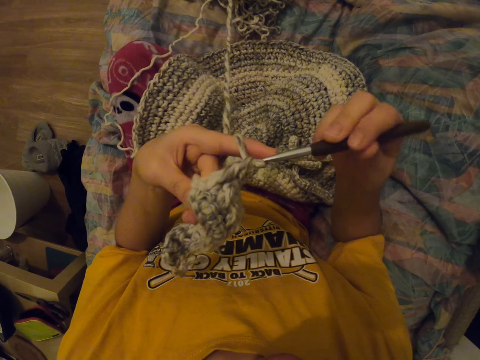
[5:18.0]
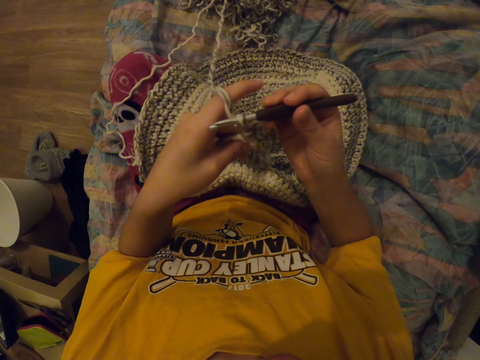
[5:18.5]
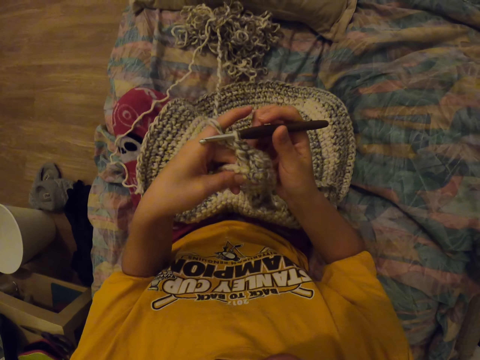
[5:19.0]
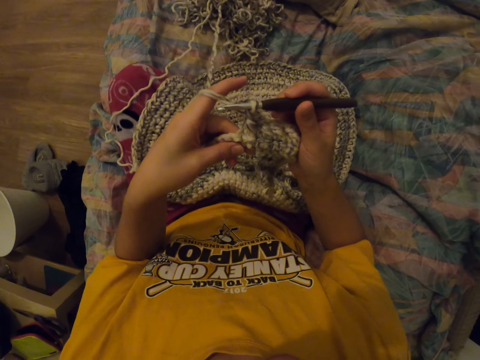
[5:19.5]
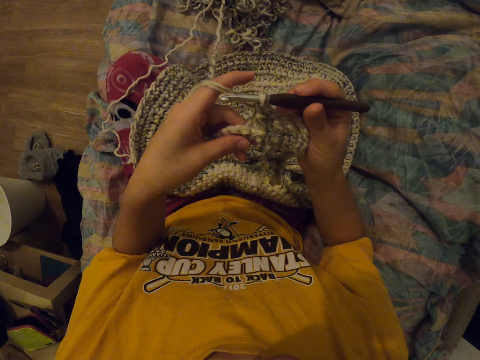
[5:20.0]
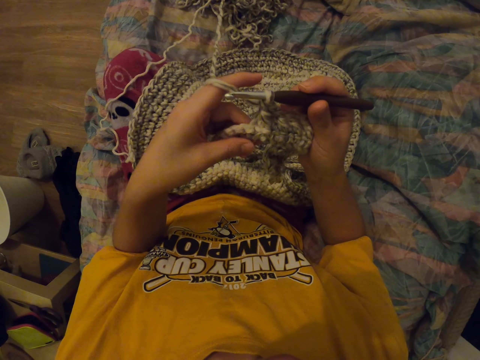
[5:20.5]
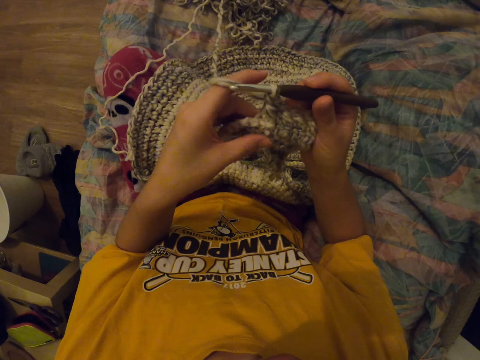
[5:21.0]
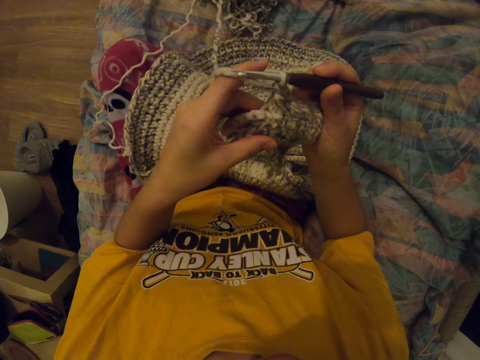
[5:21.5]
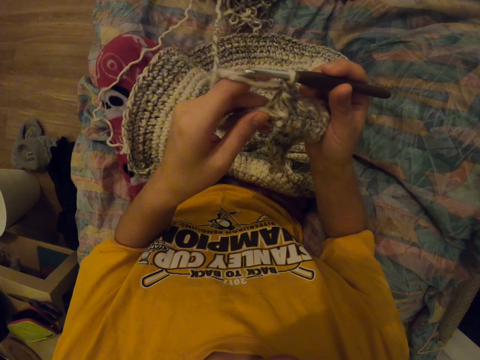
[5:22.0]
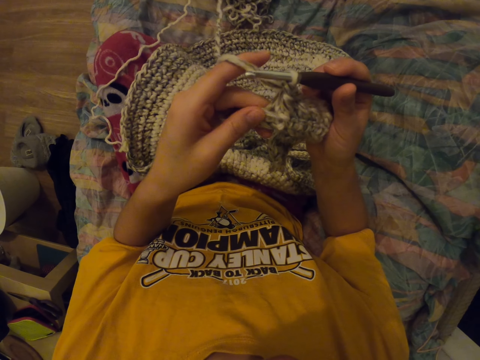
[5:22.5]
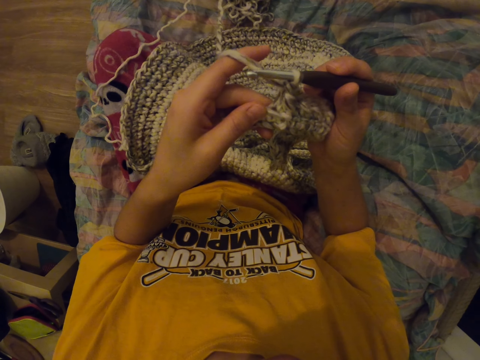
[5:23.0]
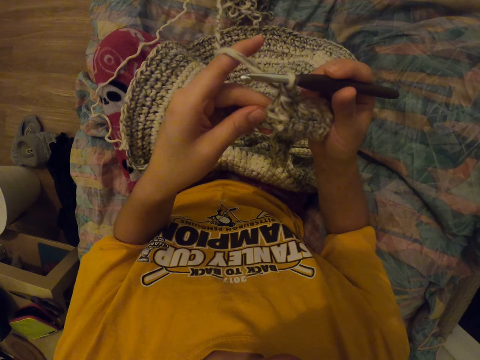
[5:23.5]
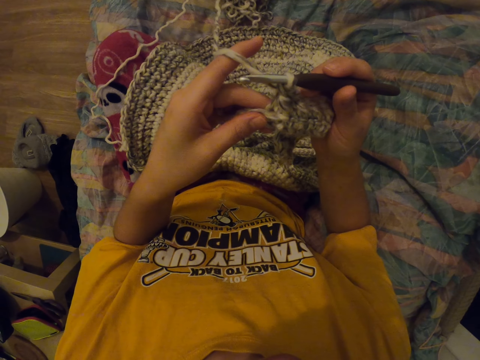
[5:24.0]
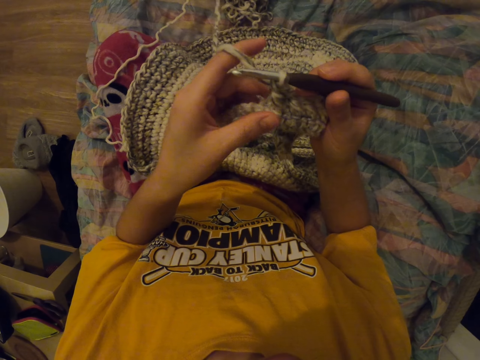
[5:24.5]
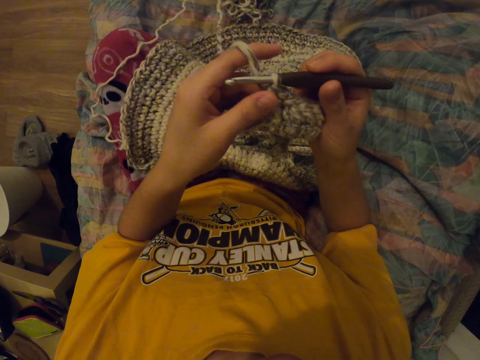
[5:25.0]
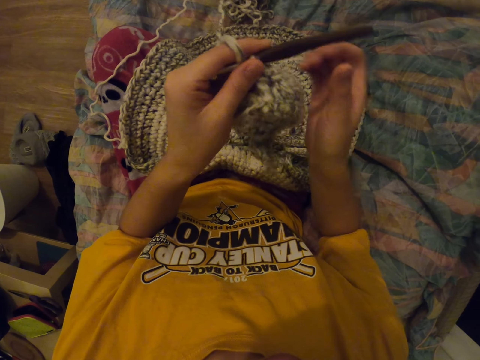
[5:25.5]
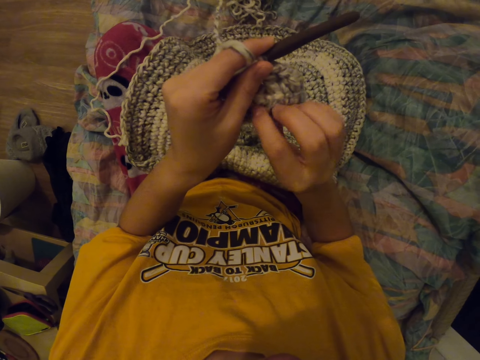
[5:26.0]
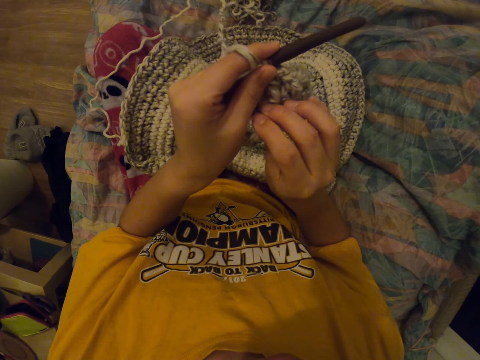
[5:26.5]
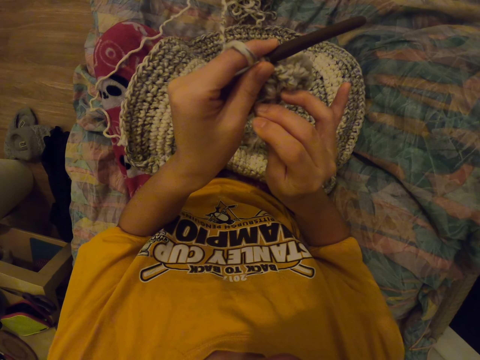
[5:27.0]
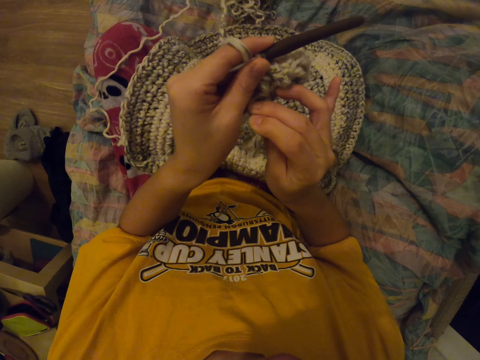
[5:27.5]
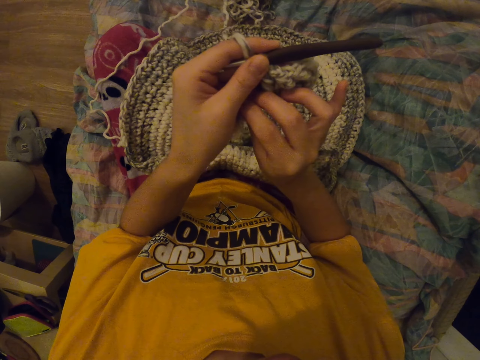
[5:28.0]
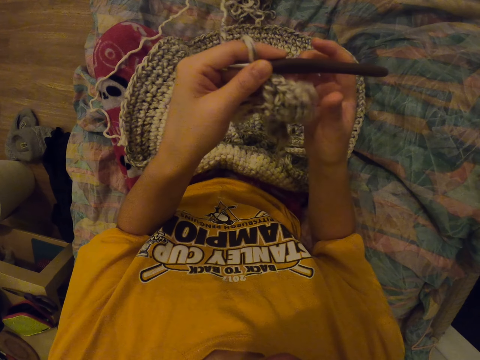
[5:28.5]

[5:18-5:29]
The camera wearer inspects the cloth. They tighten the thread on the fabric.

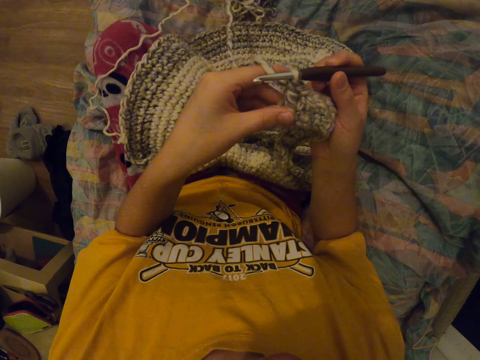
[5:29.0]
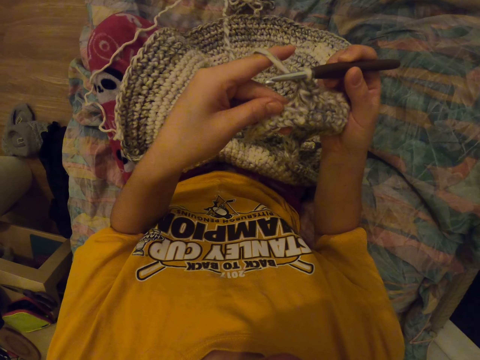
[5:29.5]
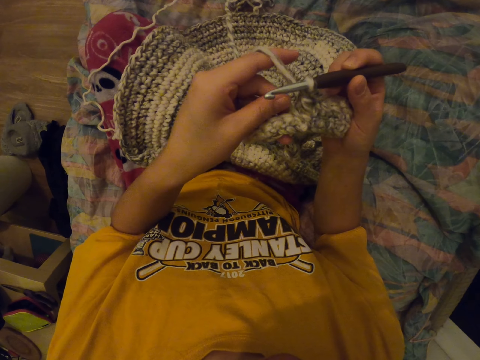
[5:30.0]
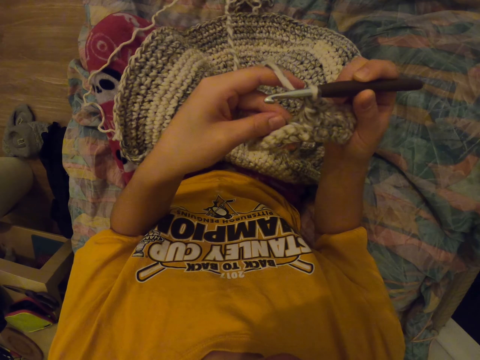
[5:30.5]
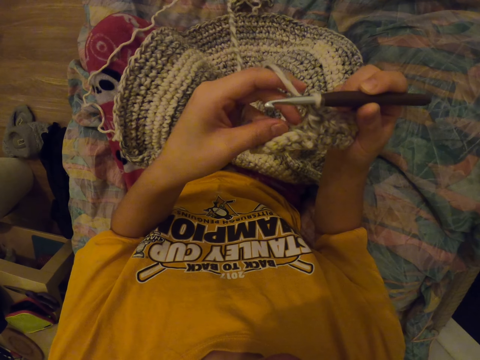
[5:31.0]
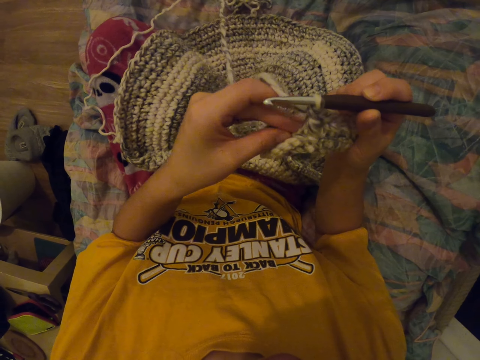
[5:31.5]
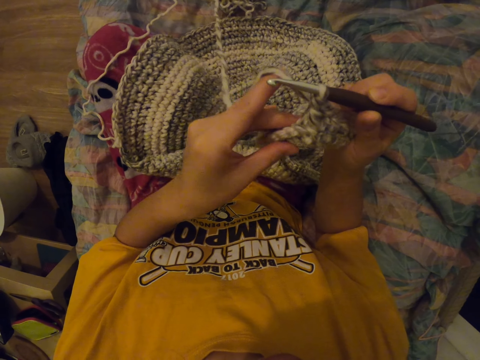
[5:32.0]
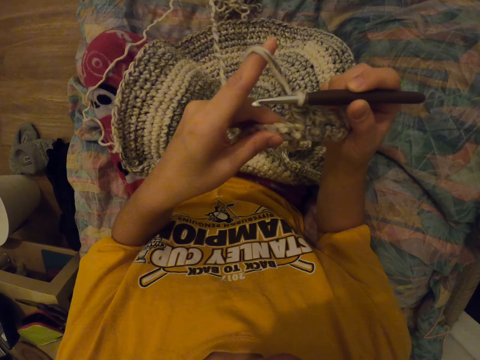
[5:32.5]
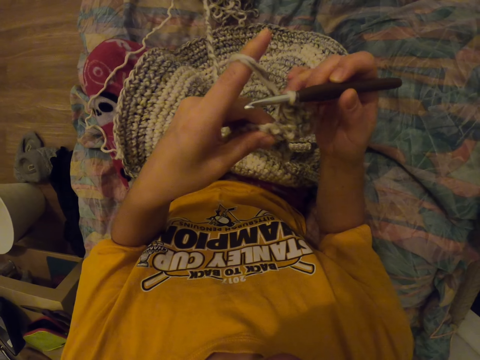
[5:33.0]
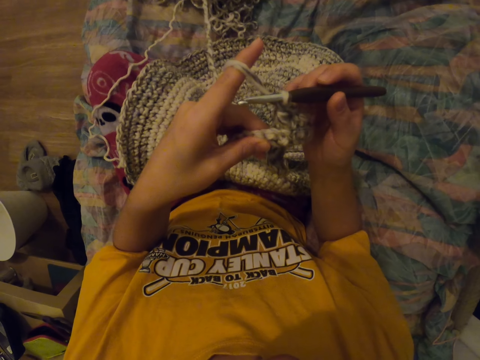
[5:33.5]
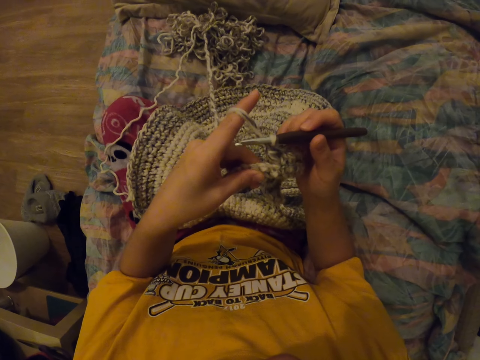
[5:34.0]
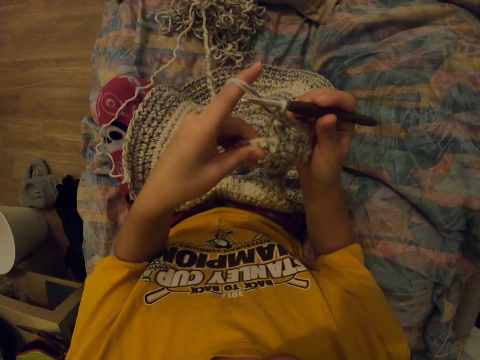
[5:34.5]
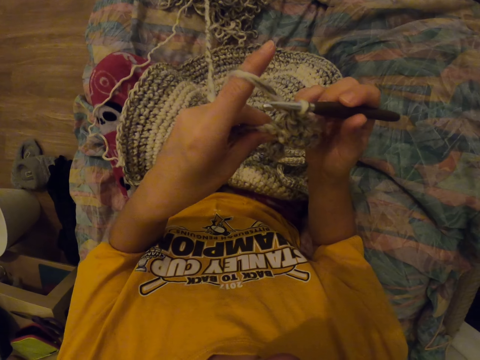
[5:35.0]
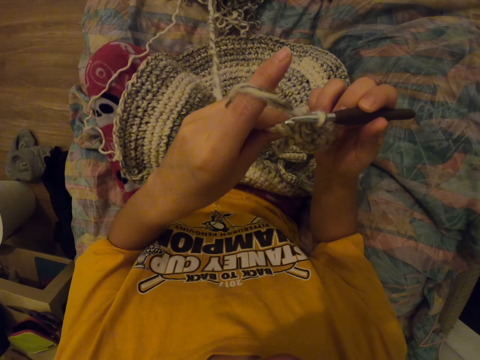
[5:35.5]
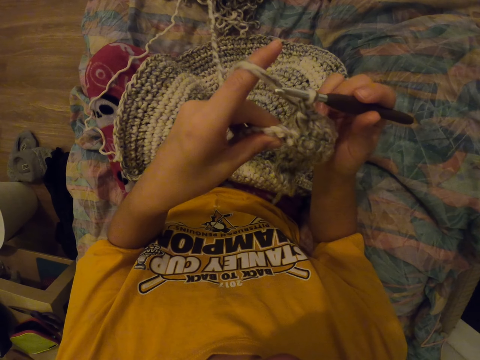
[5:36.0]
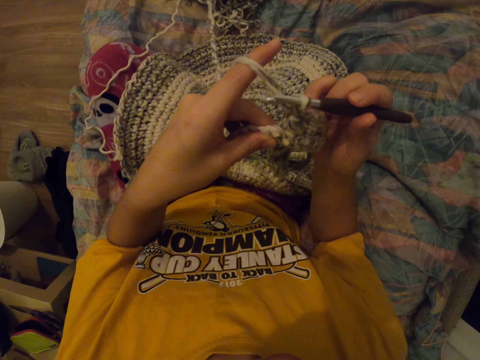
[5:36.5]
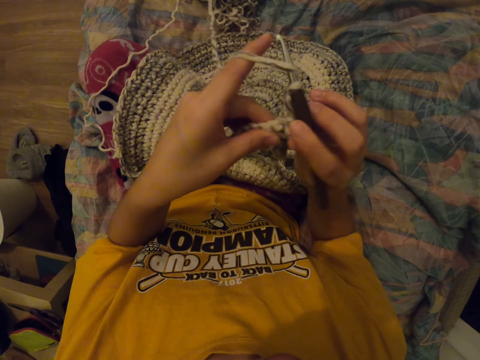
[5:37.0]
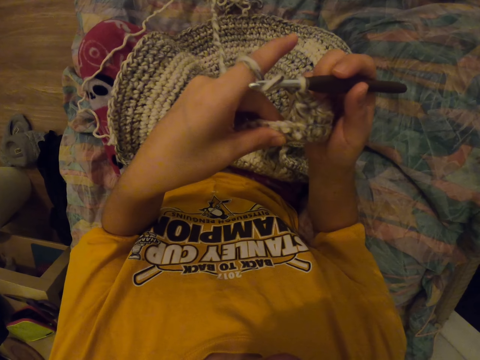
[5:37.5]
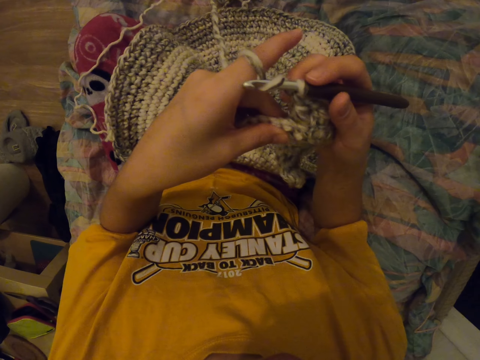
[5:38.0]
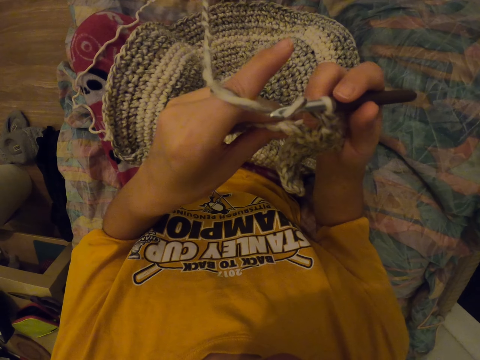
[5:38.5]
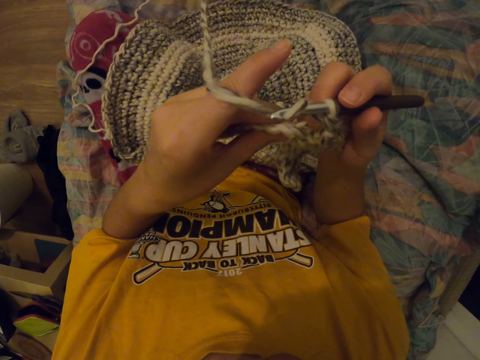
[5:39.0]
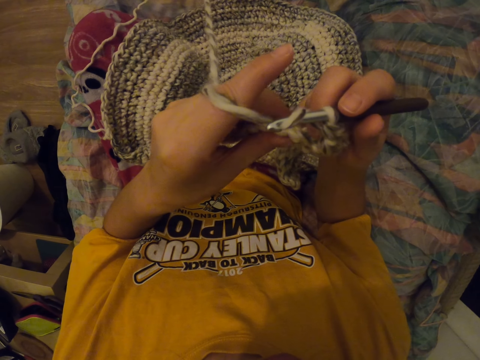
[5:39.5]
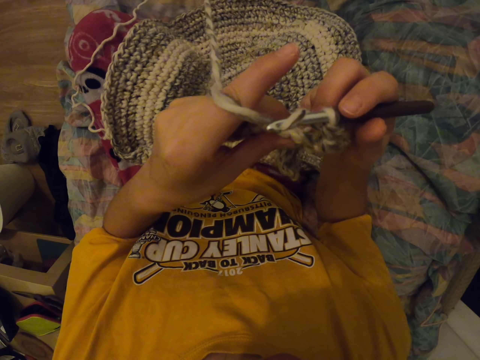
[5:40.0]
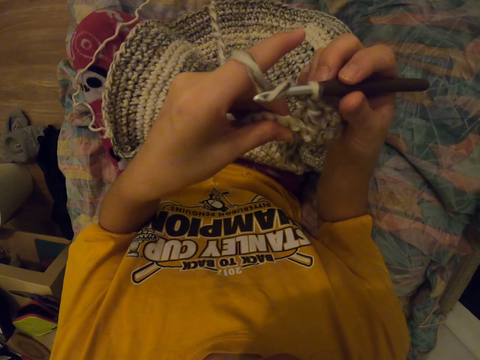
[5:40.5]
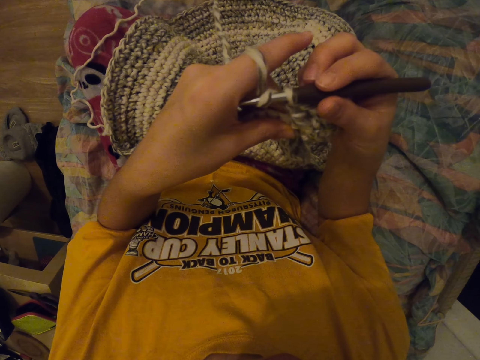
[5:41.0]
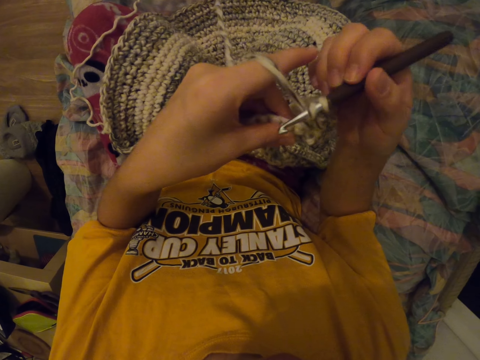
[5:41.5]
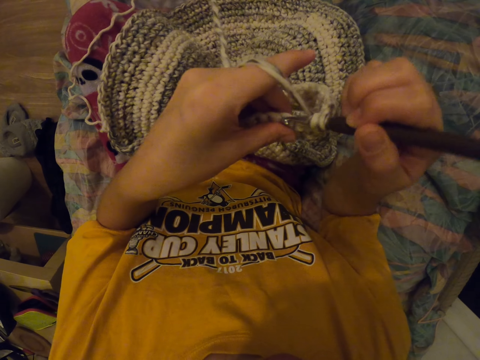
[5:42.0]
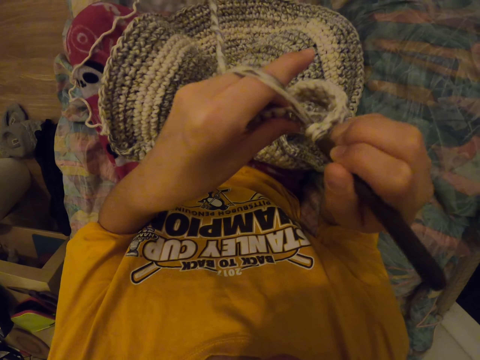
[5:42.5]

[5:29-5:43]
The camera wearer pulls a yarn. They inspect the cloth. They knit the fabric with the crochet.

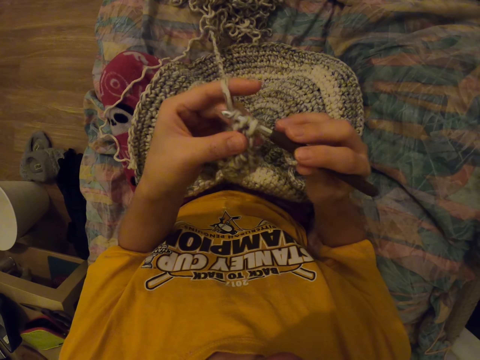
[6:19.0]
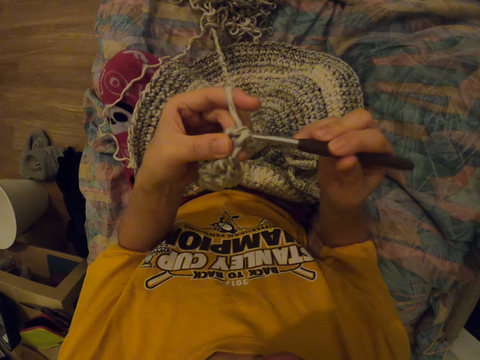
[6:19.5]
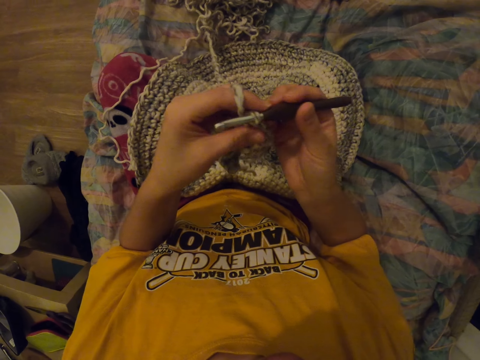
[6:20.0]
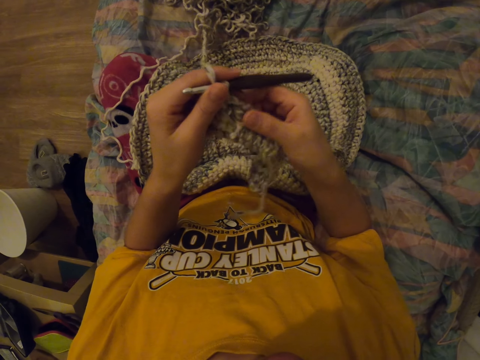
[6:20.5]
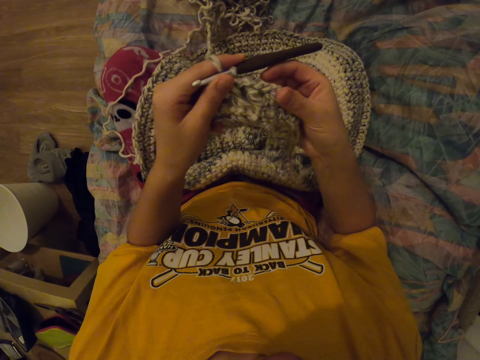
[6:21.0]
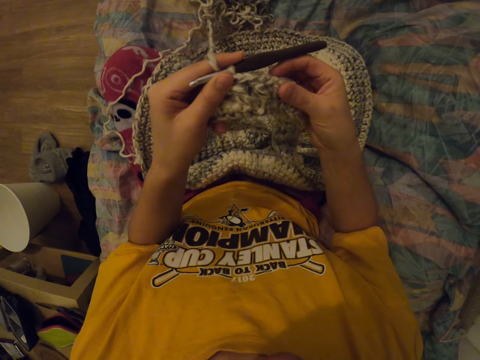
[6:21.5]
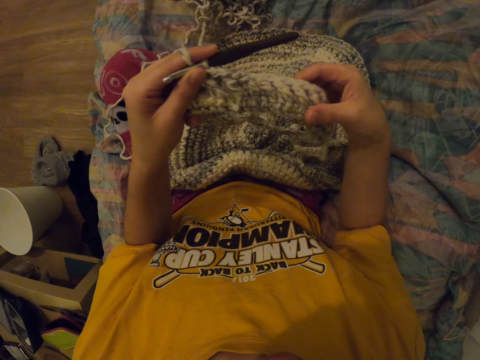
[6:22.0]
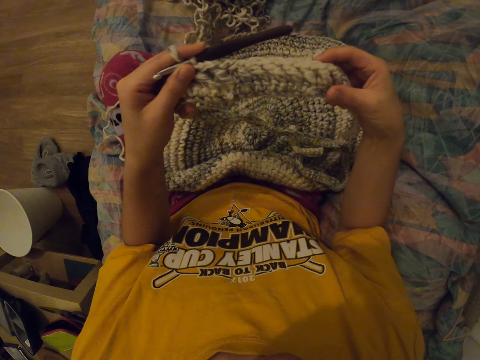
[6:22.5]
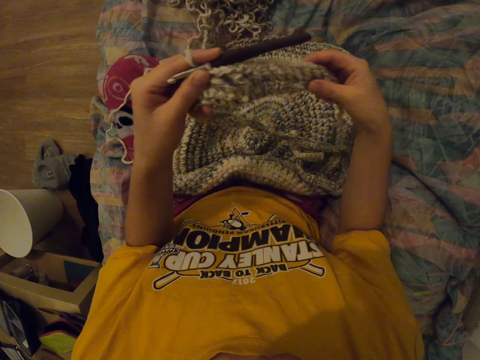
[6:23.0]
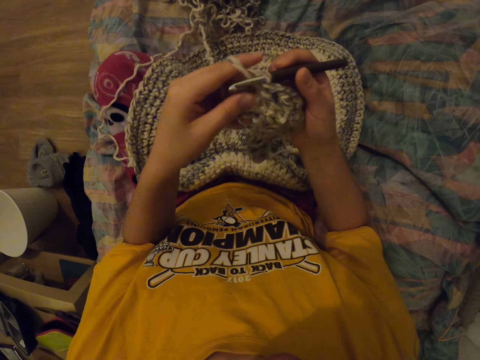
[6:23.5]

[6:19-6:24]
The camera wearer inspects the cloth.
